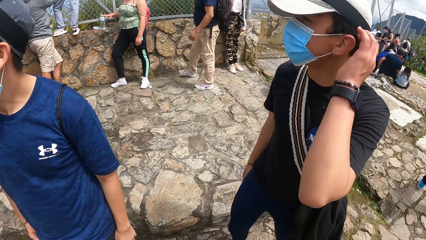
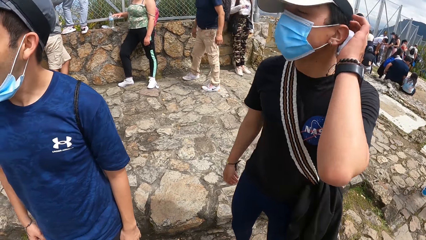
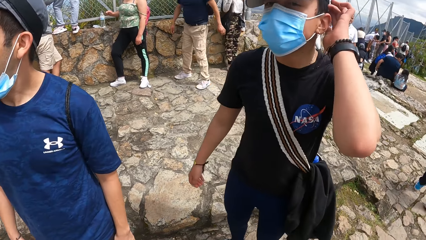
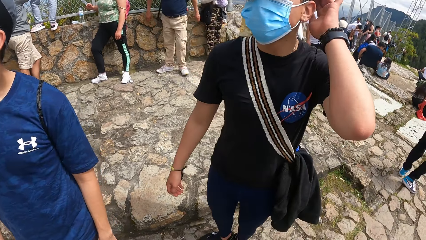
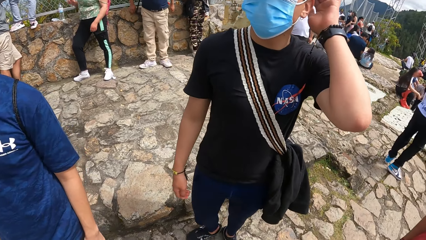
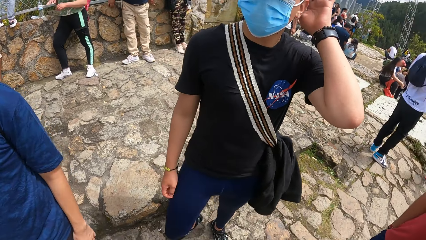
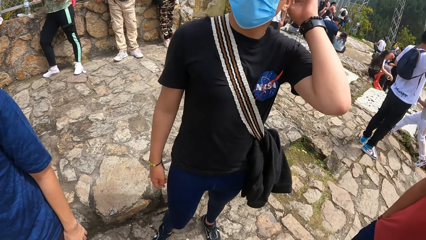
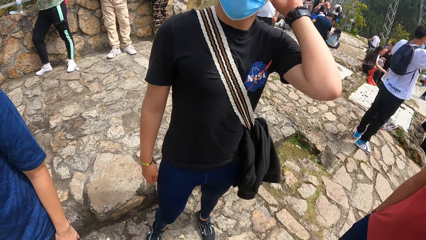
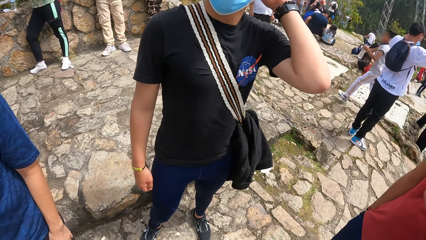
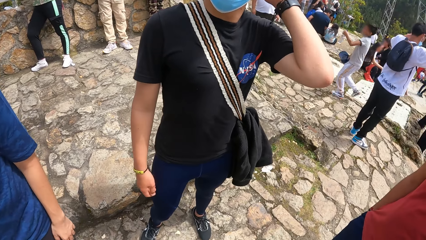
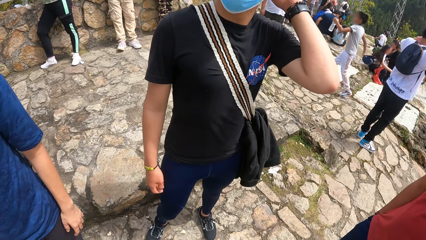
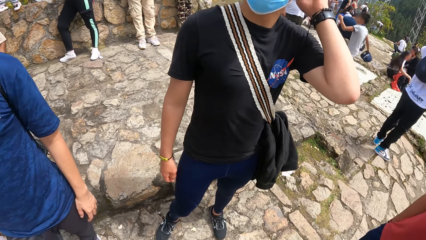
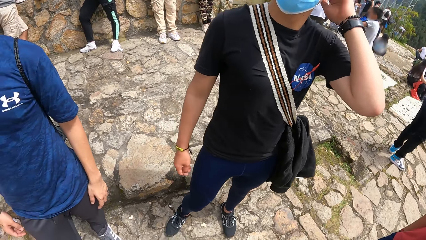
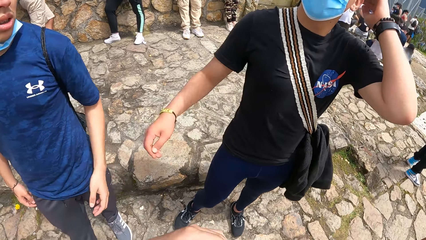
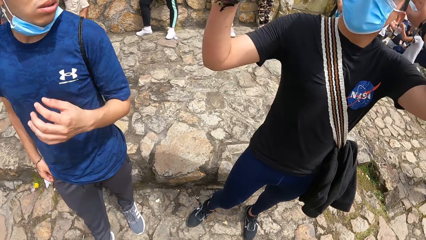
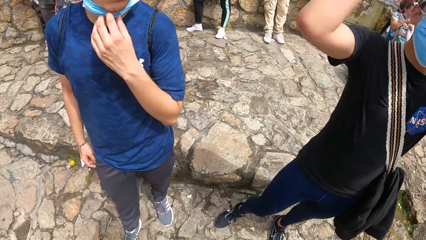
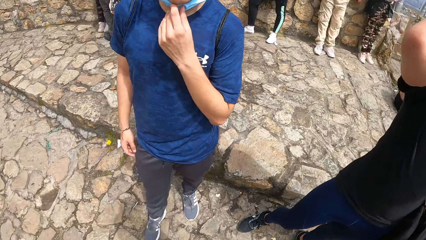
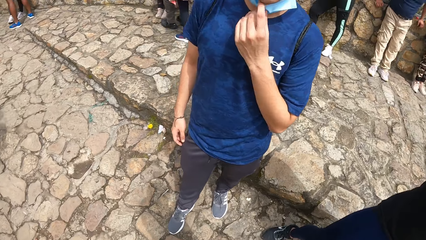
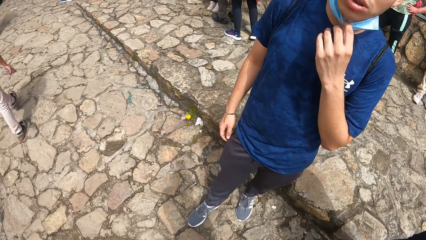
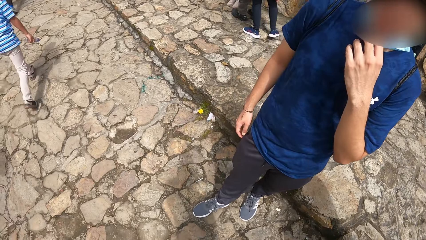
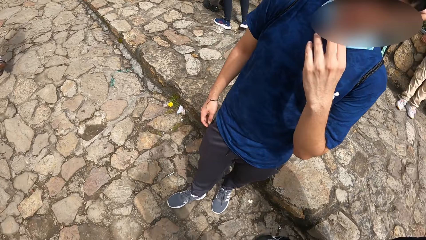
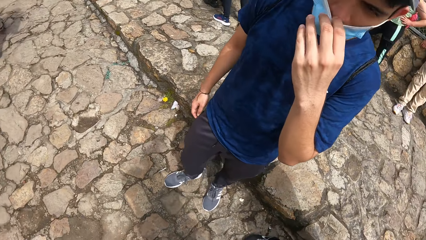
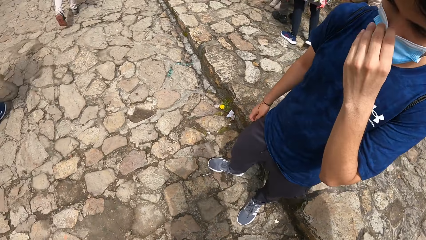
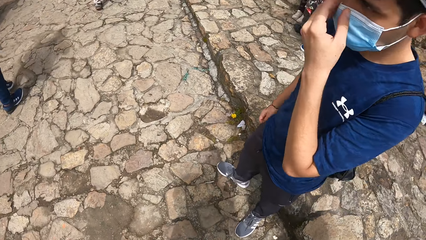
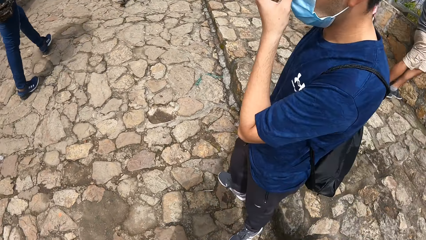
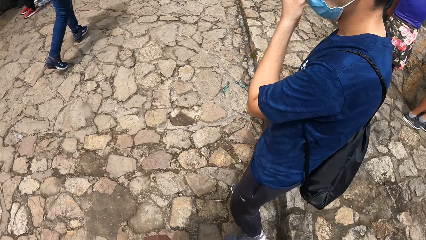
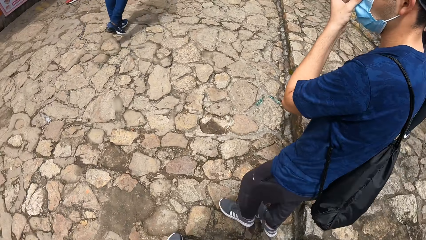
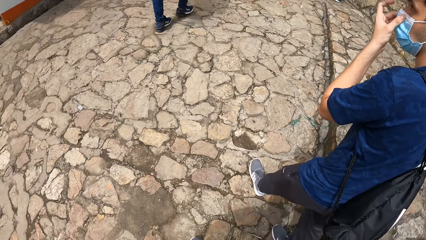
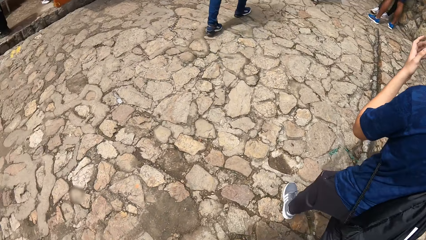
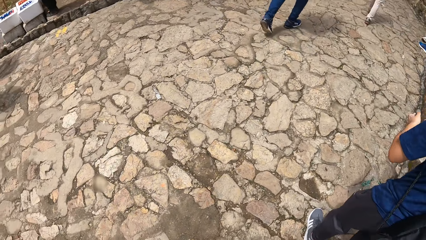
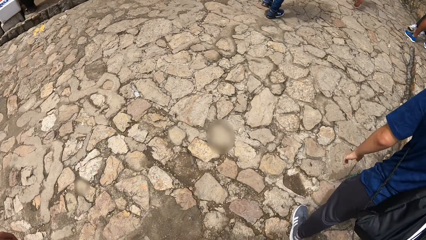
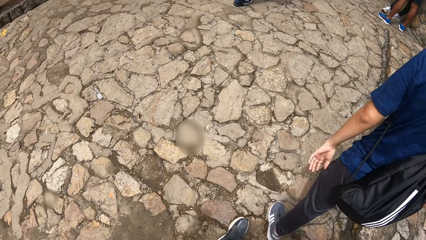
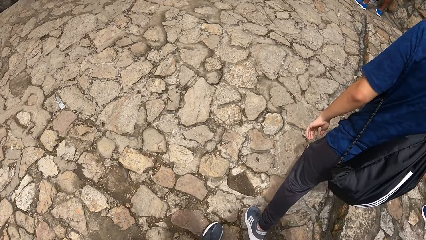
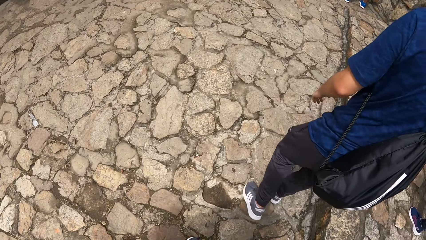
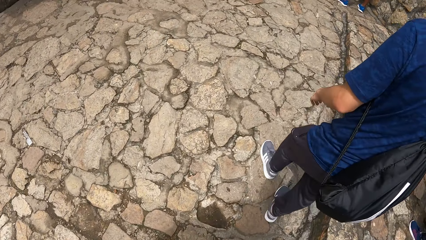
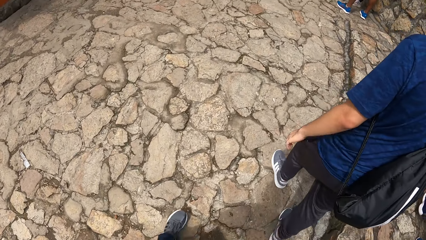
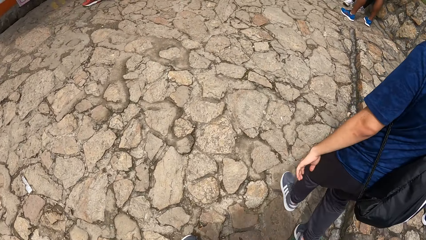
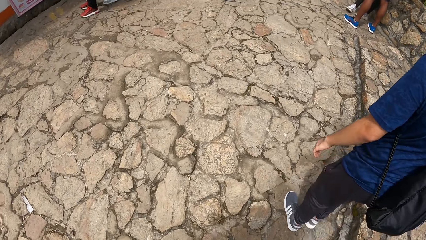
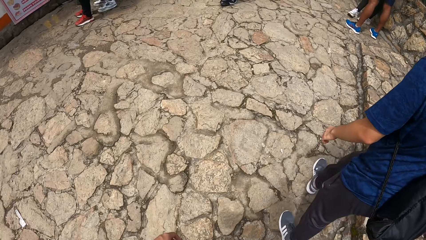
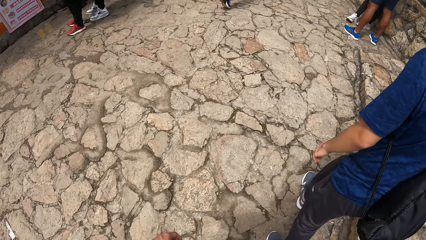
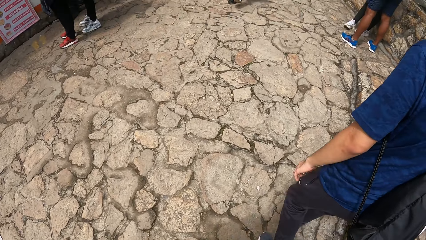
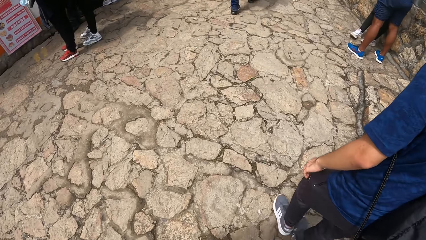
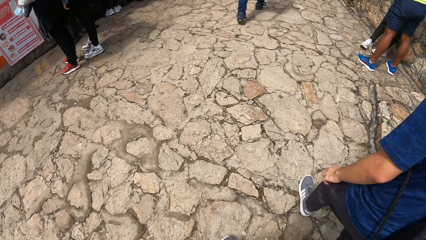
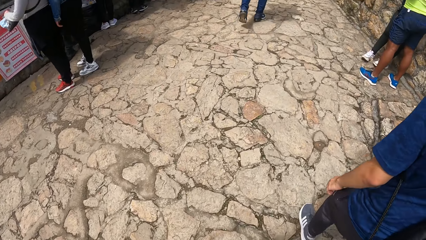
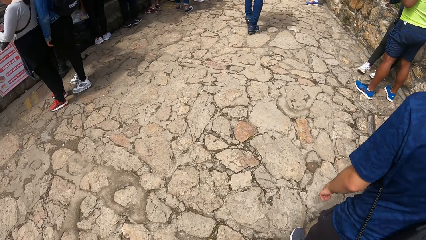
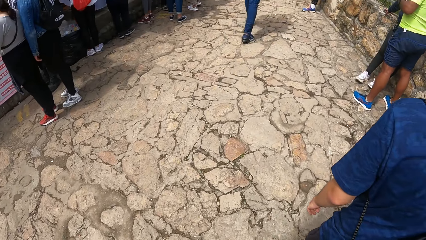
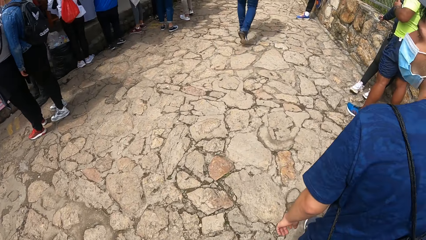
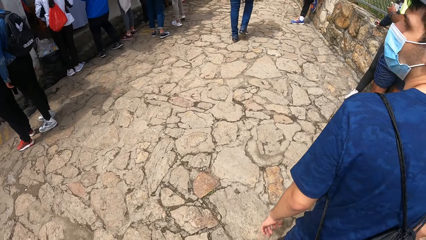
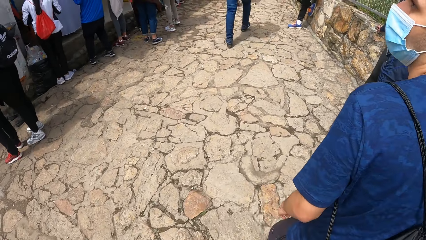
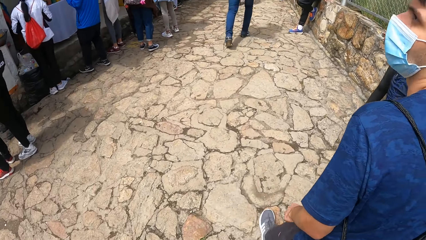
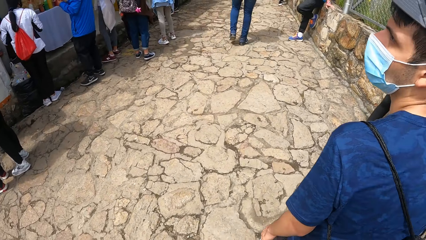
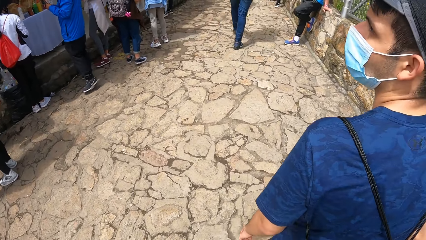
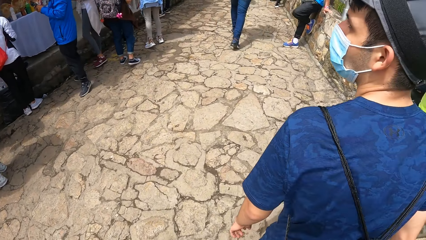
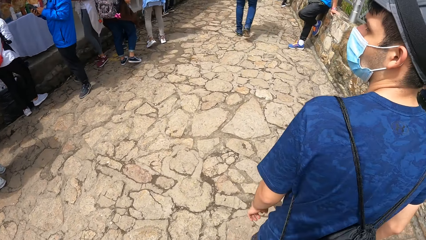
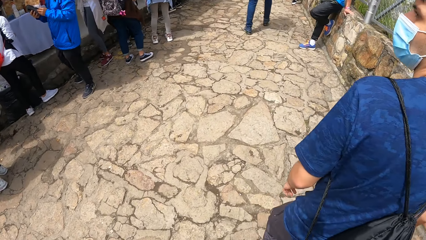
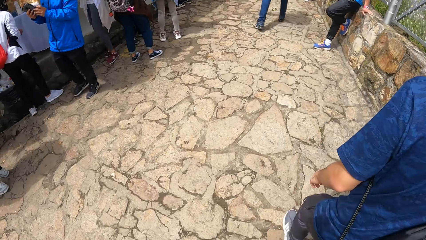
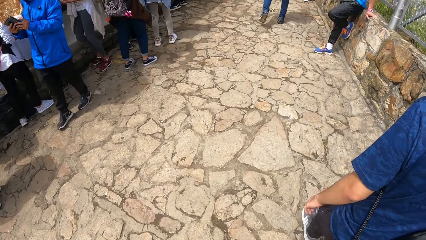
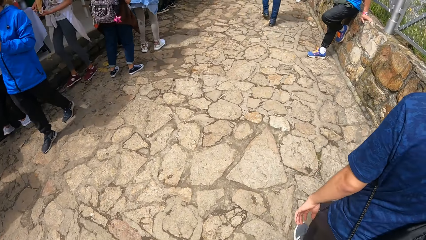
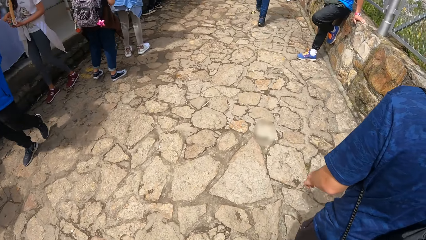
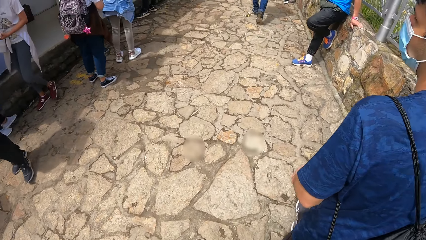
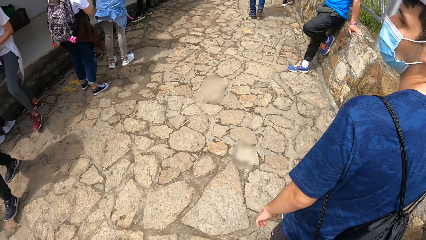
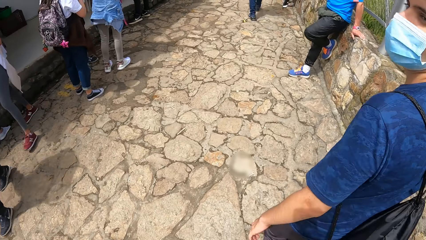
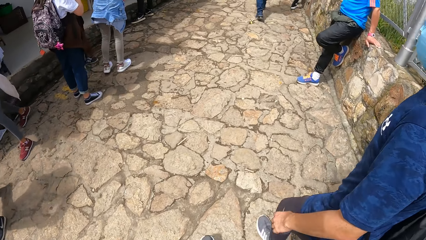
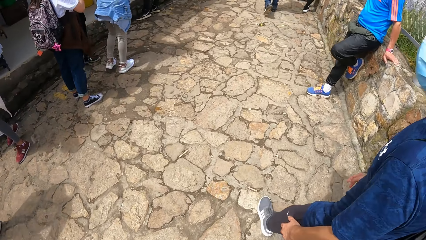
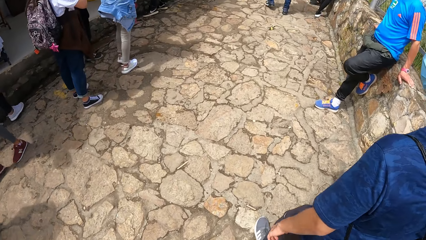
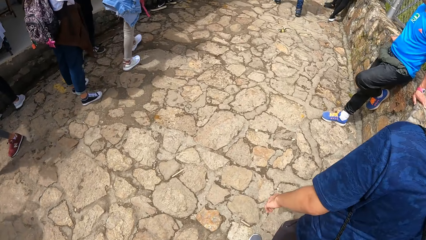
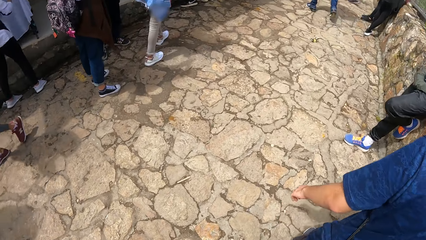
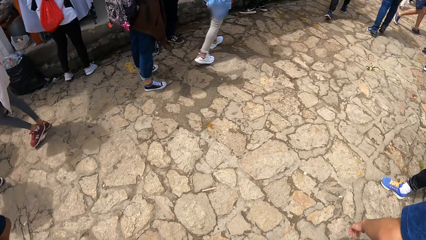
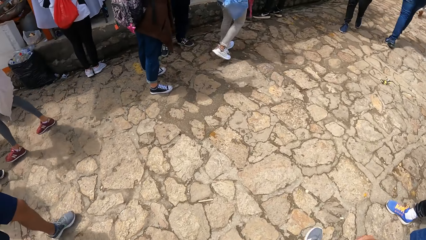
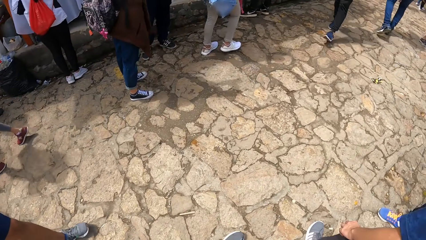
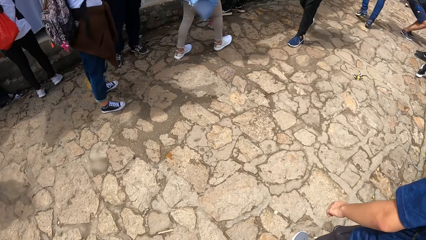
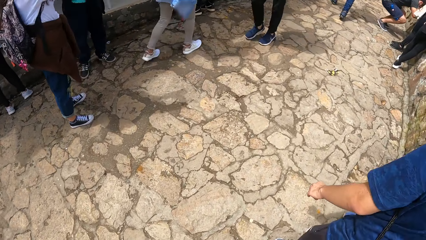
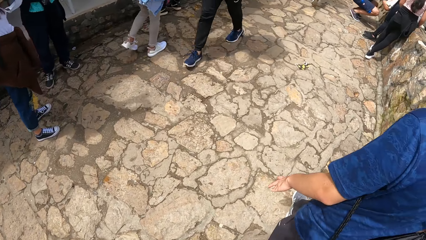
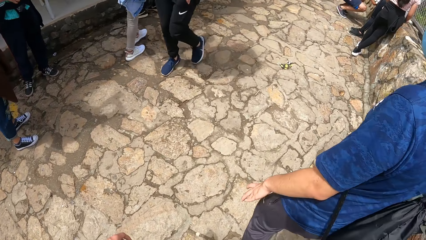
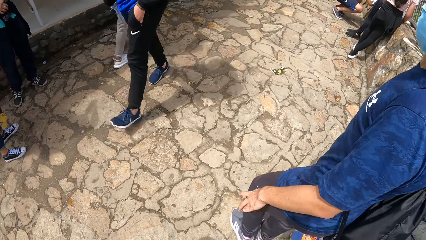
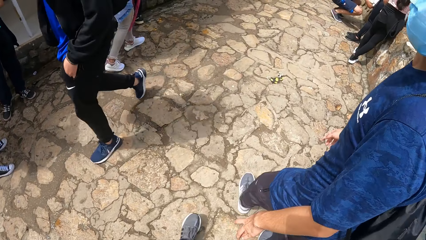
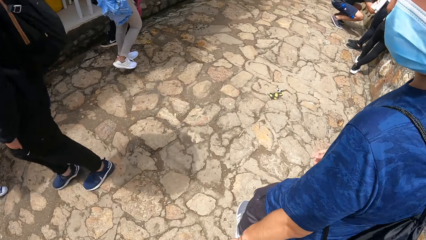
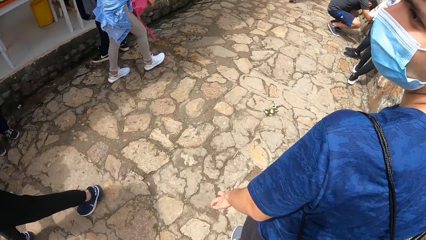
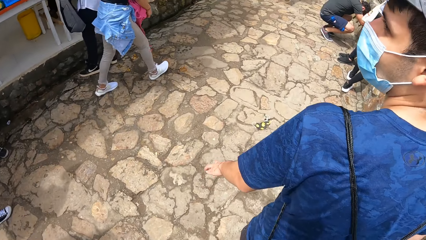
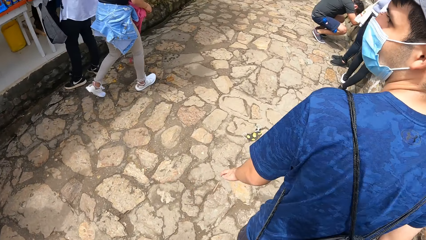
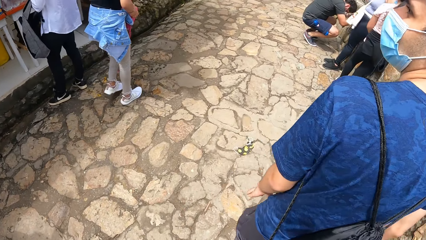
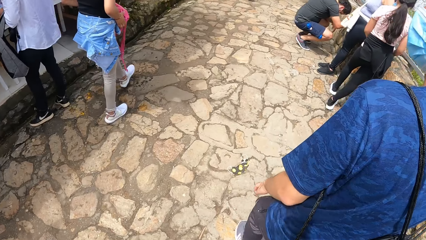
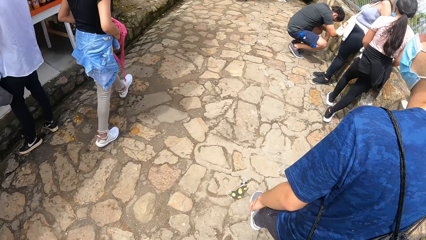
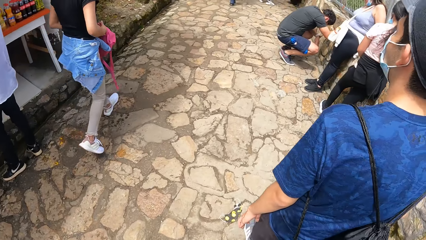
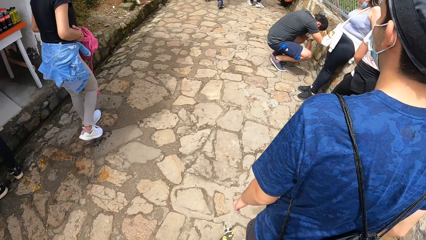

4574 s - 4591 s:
A man itches his head with his left hand. The man raises his right hand. Another man pulls up a facemask under his chin with his left hand. The camera wearer walks on a walkway with the second man and the first man.
